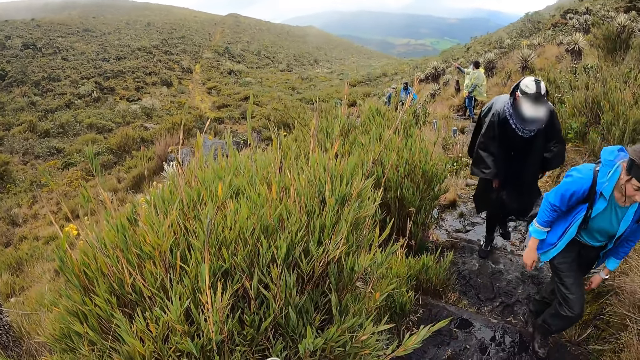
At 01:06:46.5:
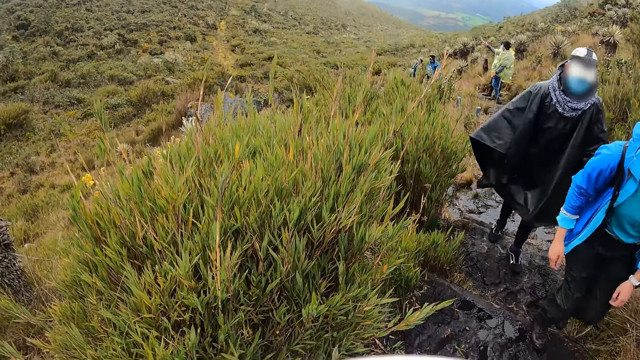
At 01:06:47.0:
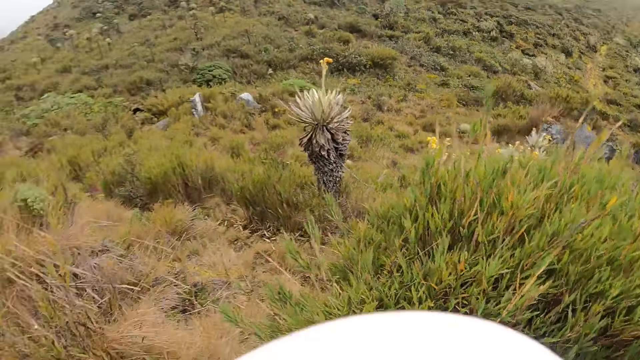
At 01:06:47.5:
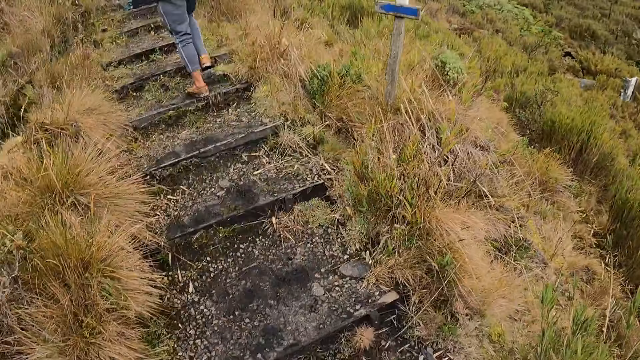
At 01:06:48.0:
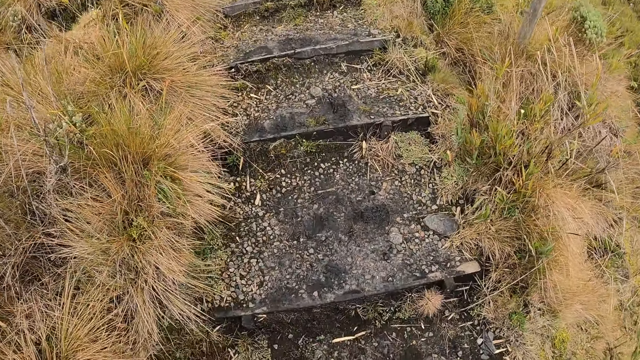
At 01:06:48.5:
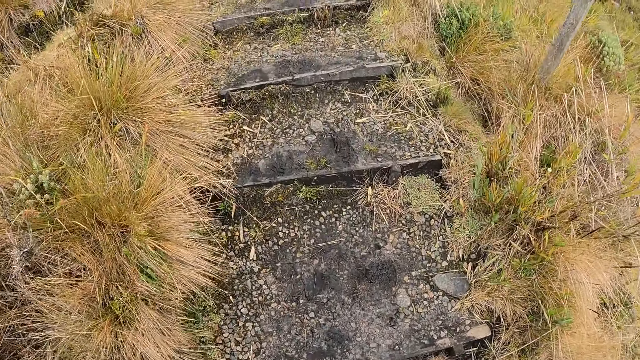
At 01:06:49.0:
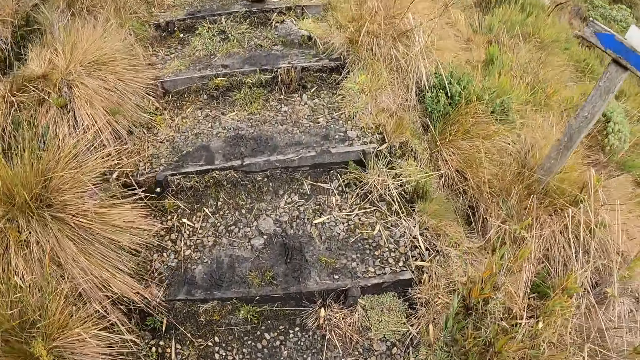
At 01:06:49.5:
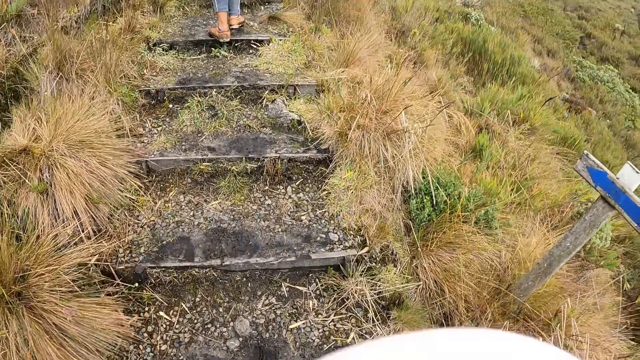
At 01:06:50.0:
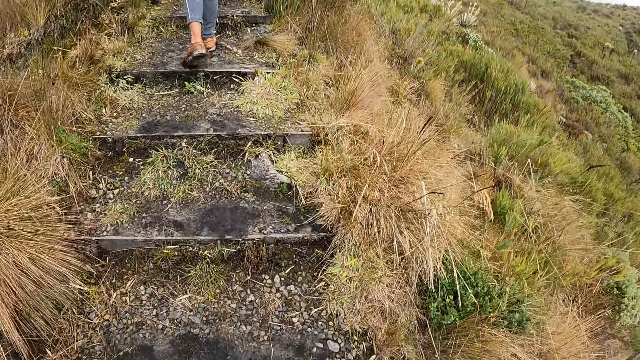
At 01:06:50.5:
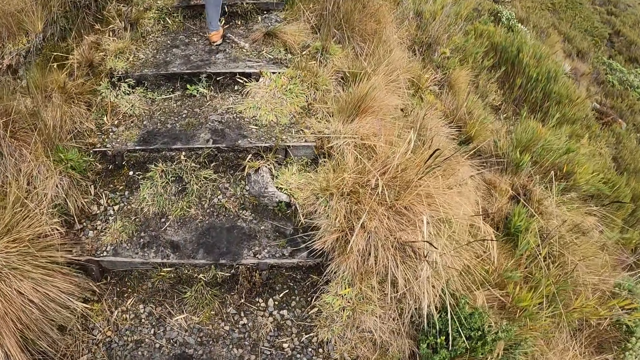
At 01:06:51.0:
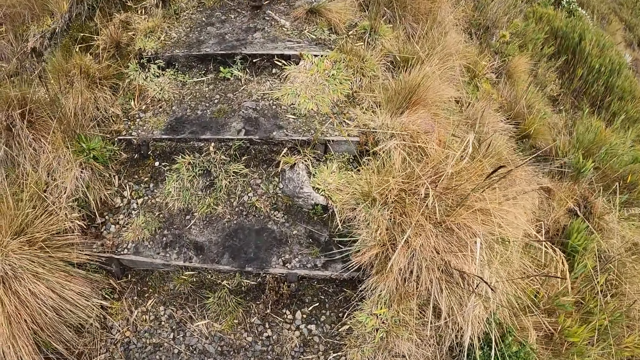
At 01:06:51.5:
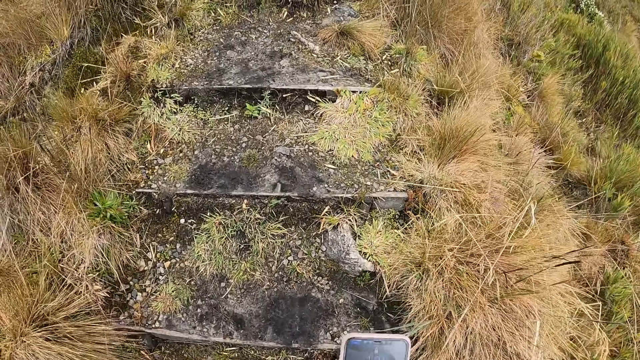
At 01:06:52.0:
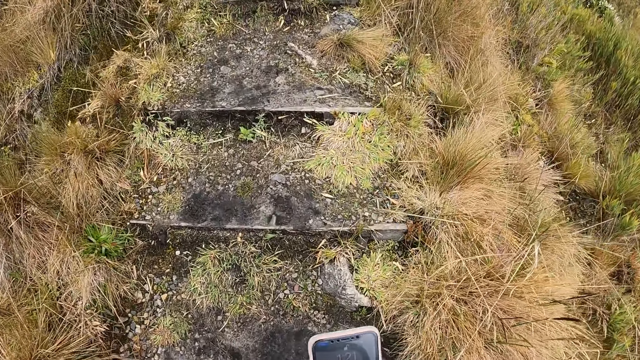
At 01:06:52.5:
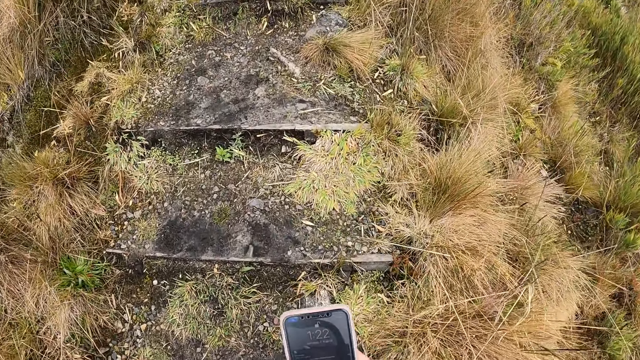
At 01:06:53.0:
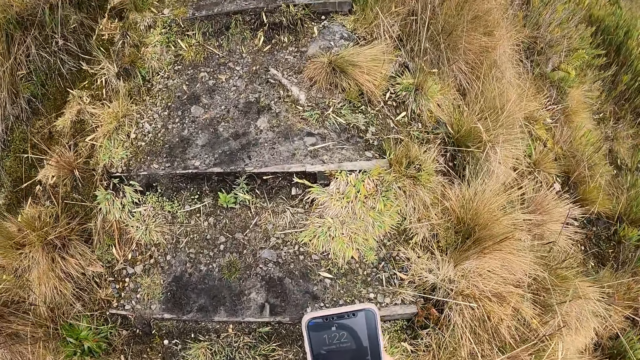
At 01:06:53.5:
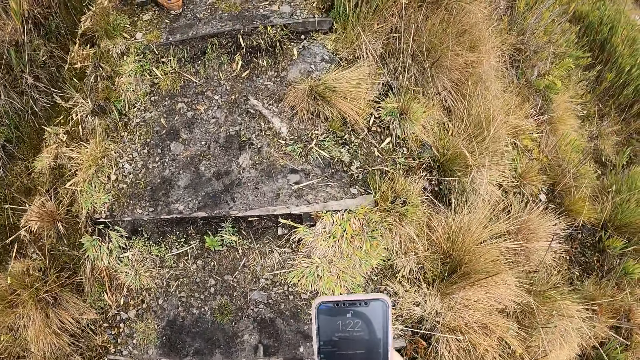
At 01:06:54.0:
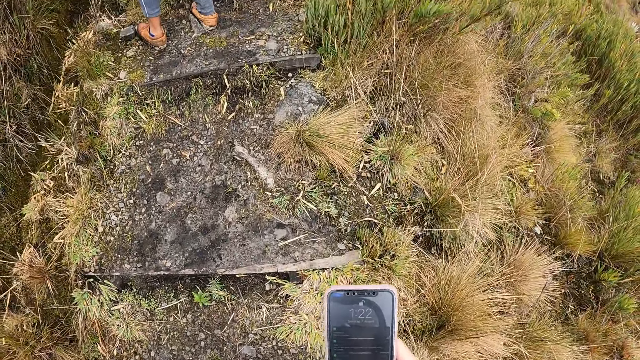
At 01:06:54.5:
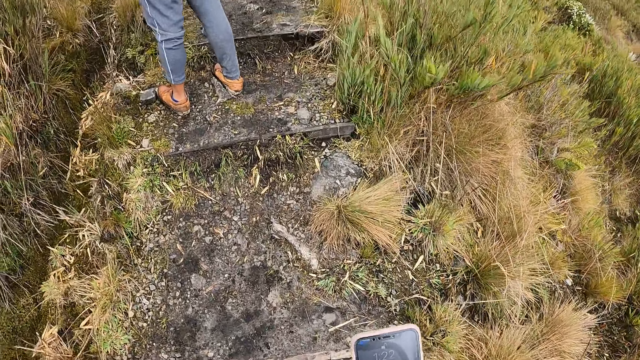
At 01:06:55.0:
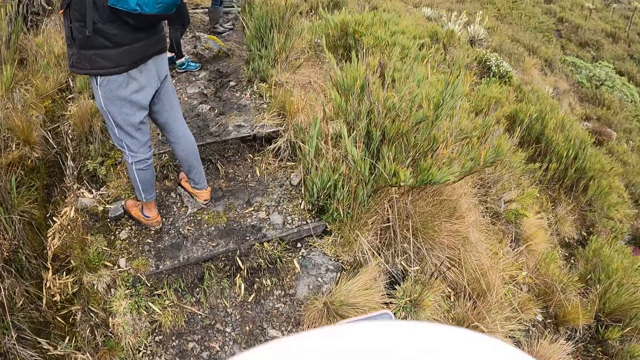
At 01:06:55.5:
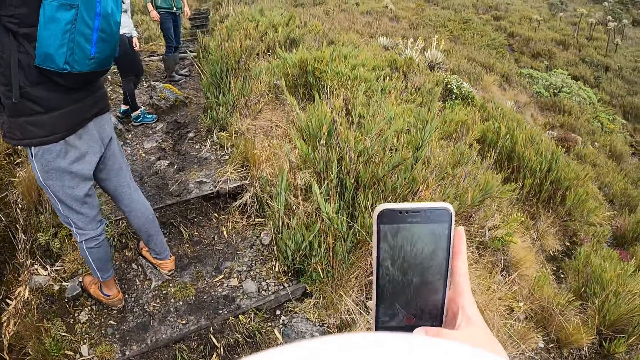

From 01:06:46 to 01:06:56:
The camera wearer walks along the pathway in the forest. The woman walks in the forest. The camera wearer operates the phone with her right hand. She touches the phone with her hands.

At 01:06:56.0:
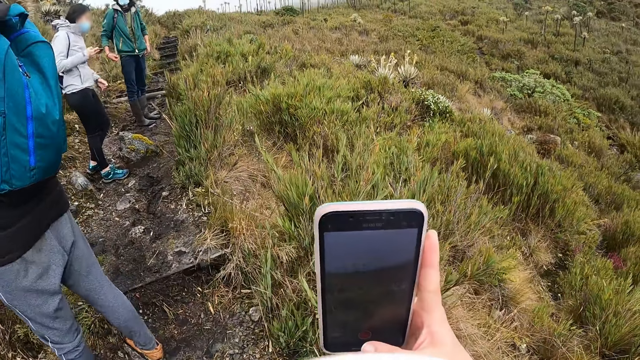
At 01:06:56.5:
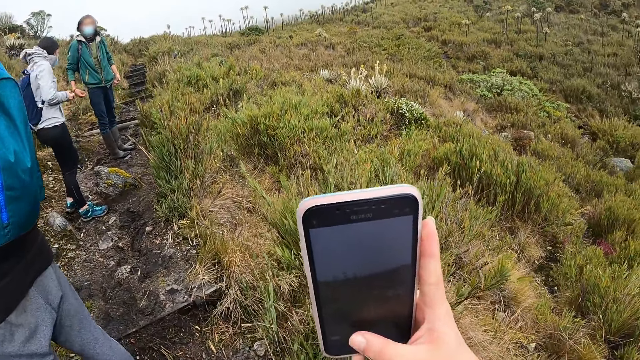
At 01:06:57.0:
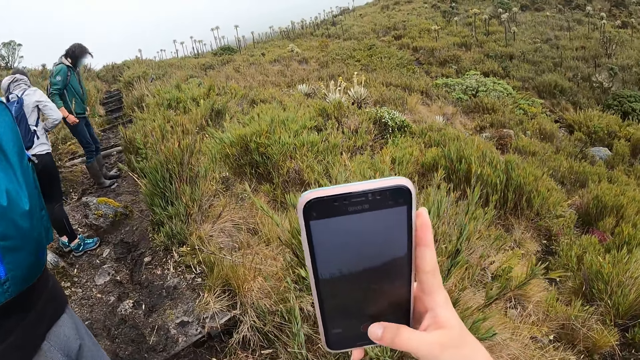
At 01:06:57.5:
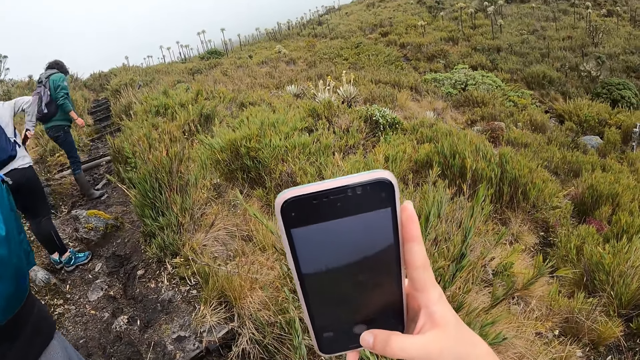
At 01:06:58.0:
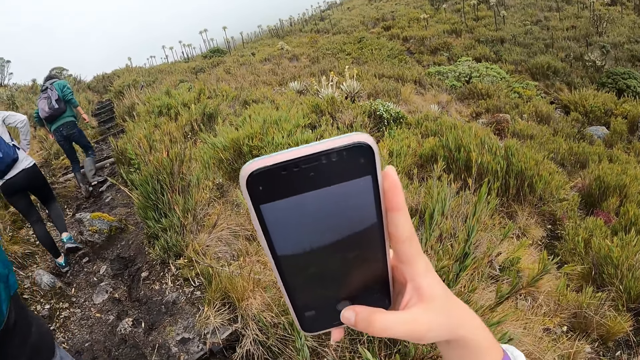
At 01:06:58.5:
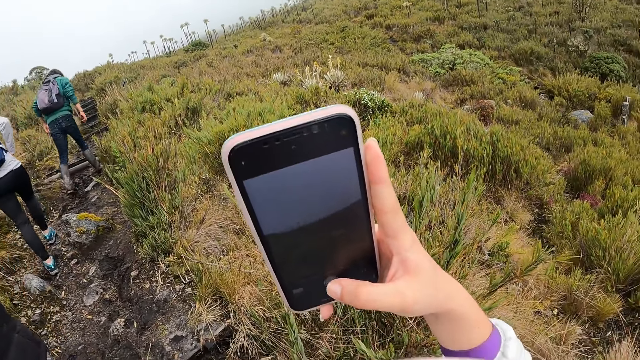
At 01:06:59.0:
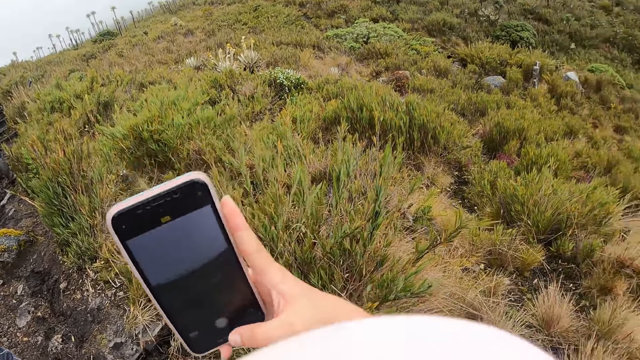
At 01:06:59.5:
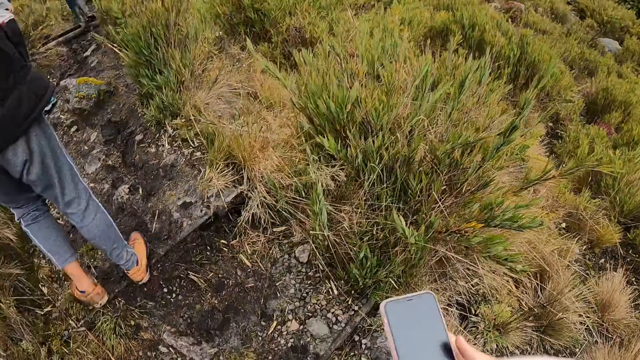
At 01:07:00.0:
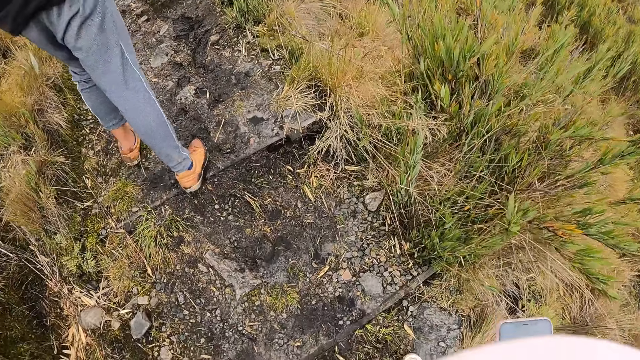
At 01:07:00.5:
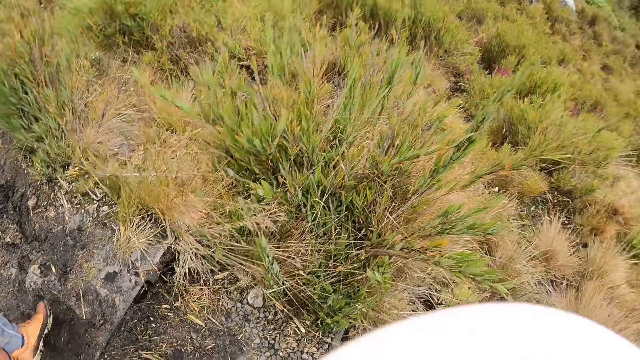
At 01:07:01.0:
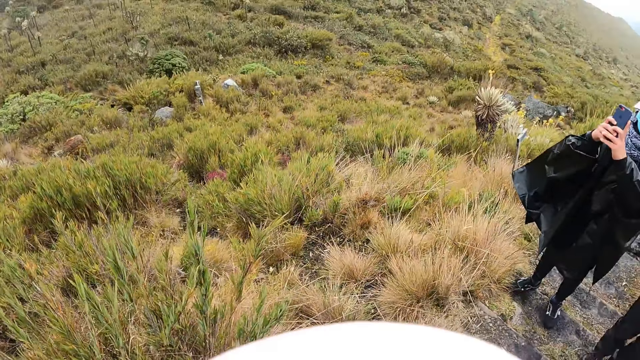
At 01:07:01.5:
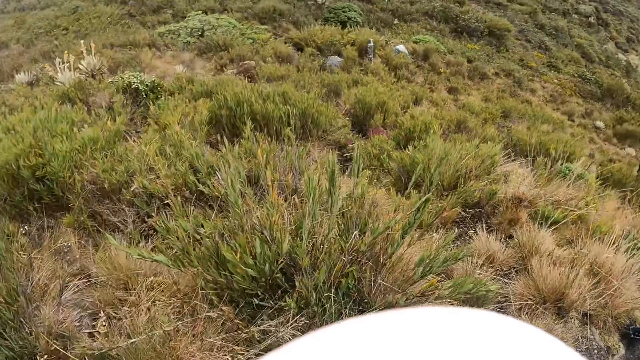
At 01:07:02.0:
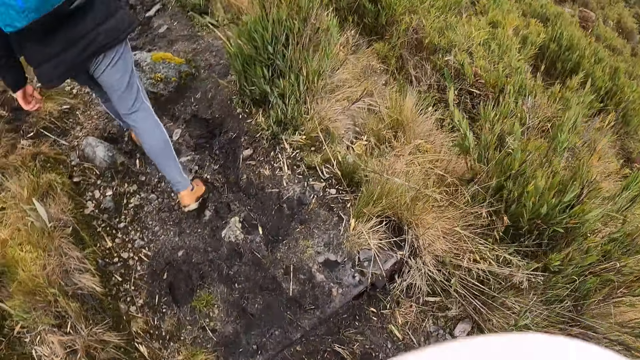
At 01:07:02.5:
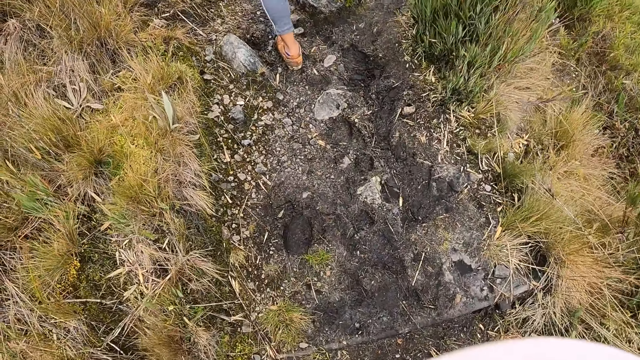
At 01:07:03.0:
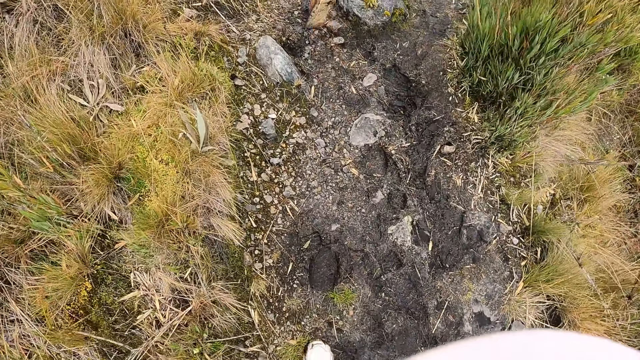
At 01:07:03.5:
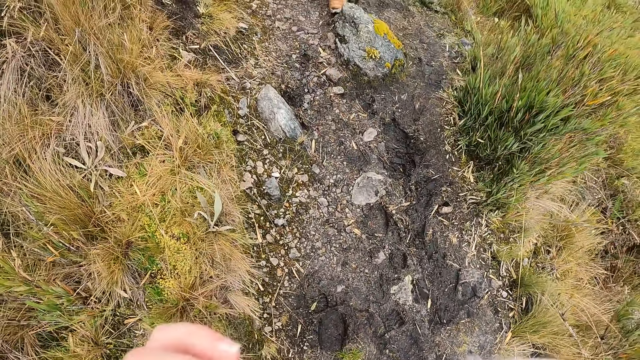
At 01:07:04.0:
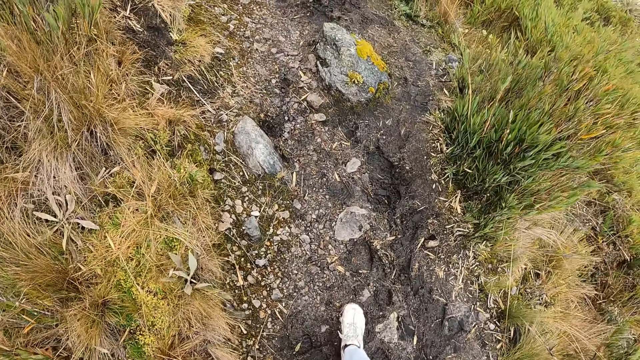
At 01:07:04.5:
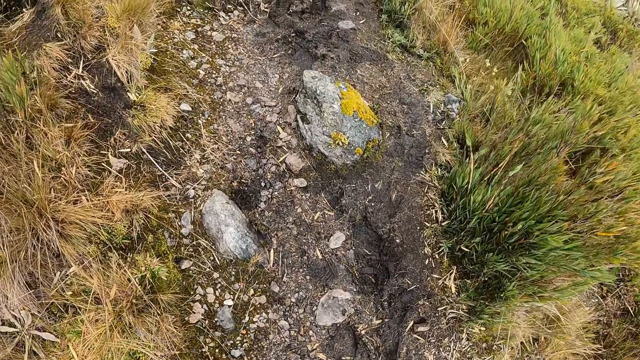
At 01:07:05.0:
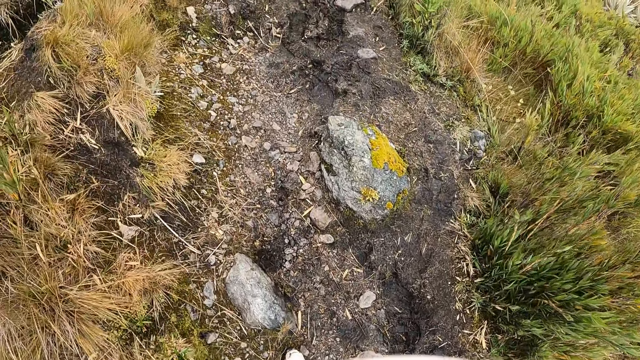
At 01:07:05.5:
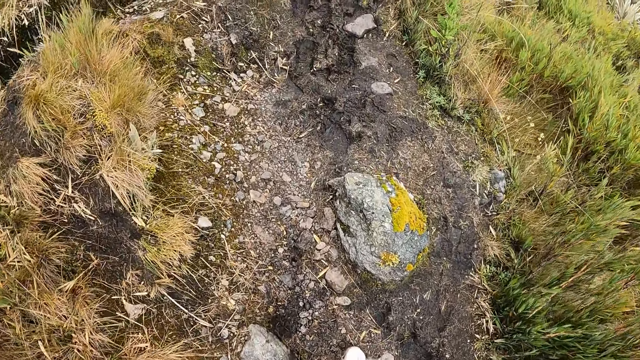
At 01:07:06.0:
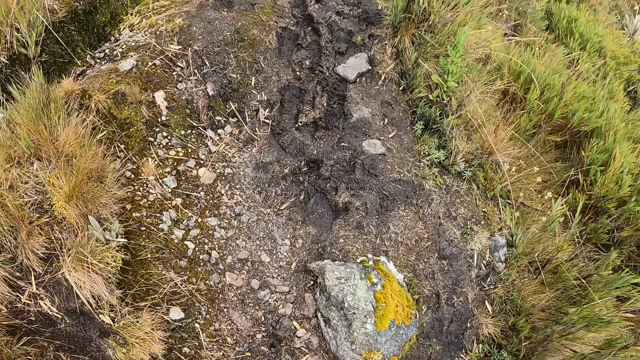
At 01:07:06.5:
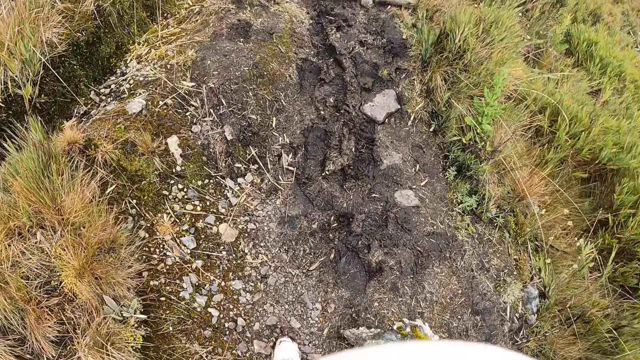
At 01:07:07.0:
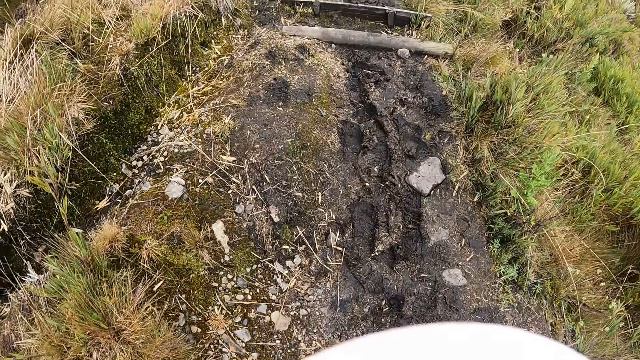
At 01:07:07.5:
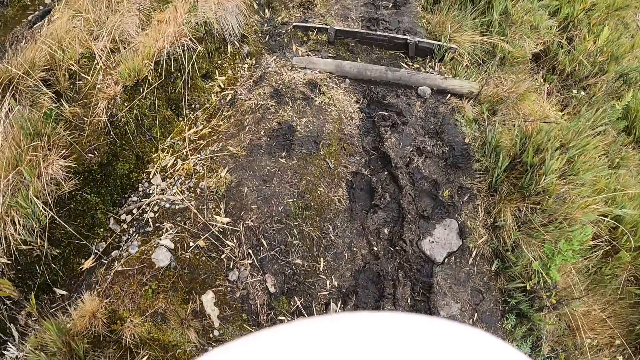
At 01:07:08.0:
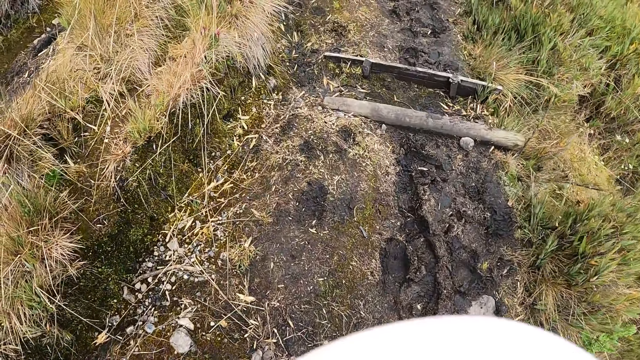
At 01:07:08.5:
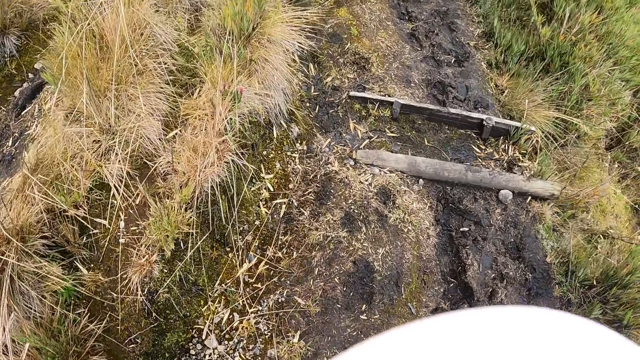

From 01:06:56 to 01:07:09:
The camera wearer takes a picture with the phone. The woman walks in the forest. The camera wearer walks up the ground.
